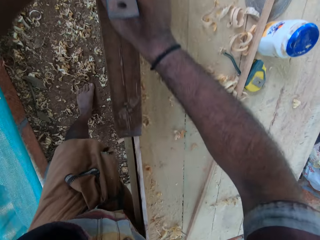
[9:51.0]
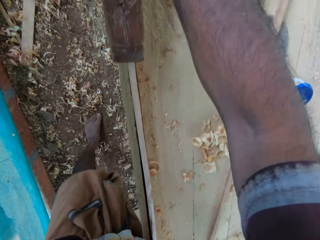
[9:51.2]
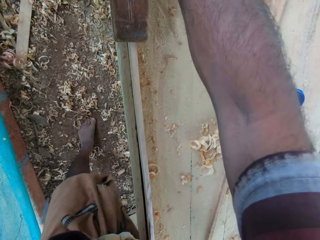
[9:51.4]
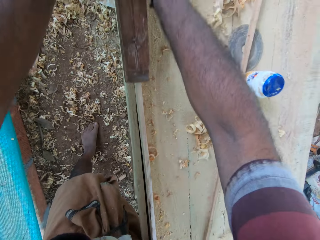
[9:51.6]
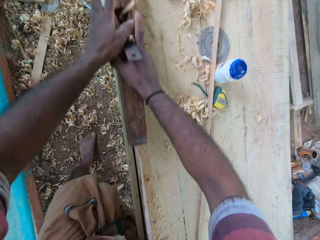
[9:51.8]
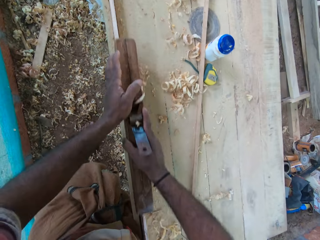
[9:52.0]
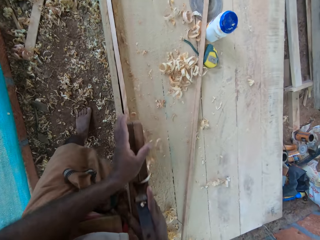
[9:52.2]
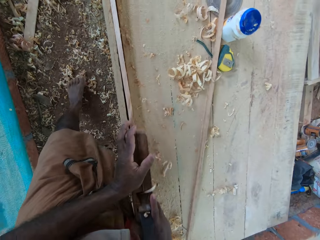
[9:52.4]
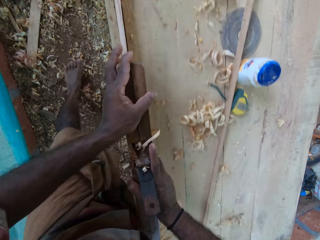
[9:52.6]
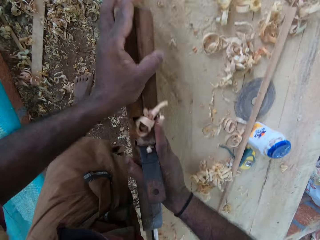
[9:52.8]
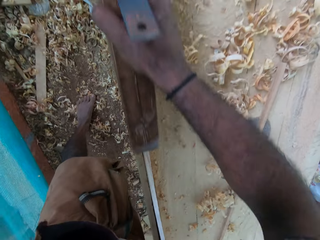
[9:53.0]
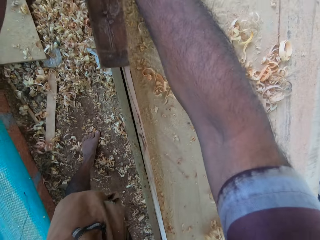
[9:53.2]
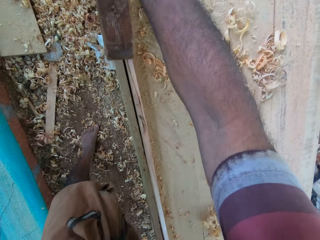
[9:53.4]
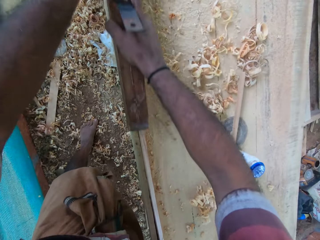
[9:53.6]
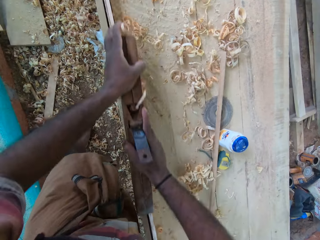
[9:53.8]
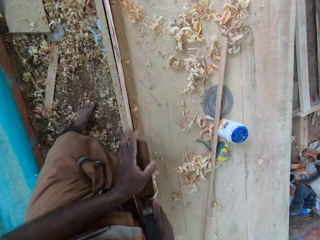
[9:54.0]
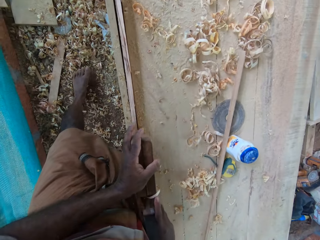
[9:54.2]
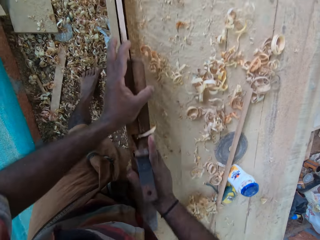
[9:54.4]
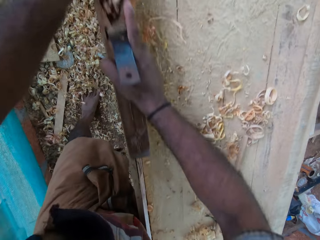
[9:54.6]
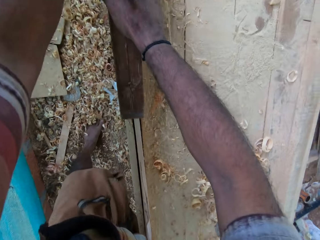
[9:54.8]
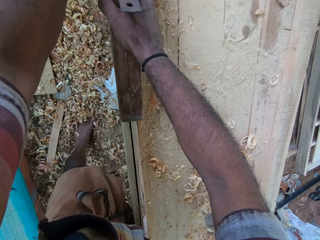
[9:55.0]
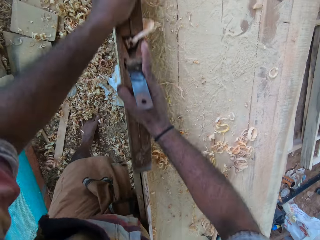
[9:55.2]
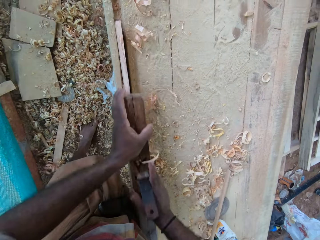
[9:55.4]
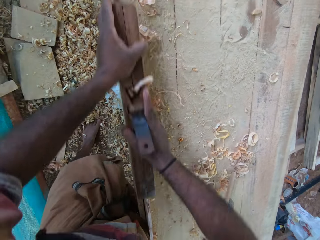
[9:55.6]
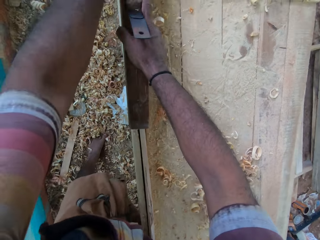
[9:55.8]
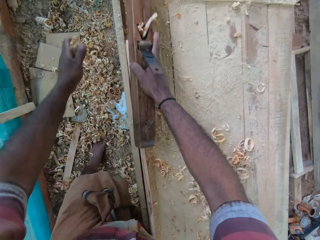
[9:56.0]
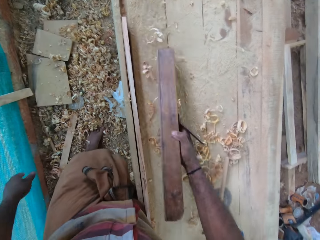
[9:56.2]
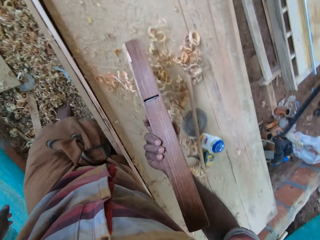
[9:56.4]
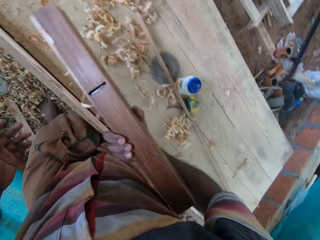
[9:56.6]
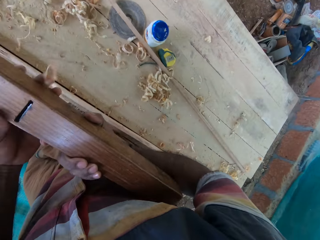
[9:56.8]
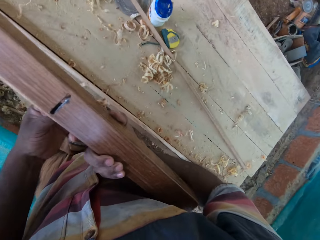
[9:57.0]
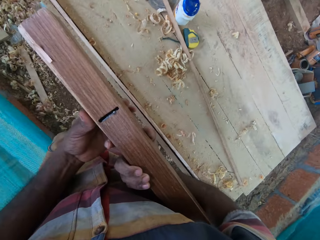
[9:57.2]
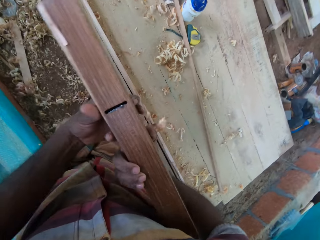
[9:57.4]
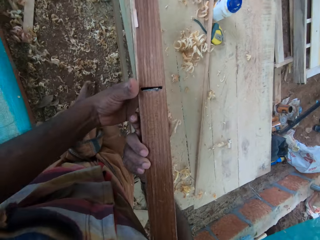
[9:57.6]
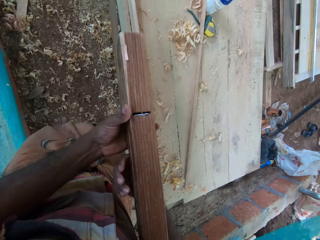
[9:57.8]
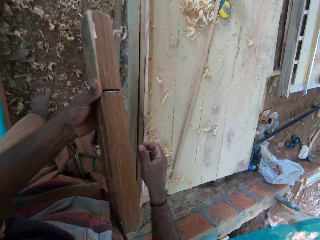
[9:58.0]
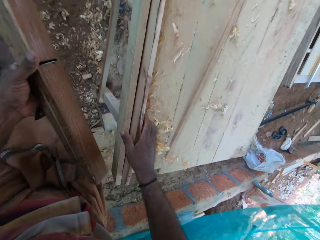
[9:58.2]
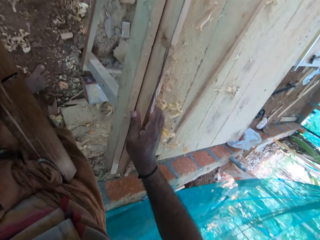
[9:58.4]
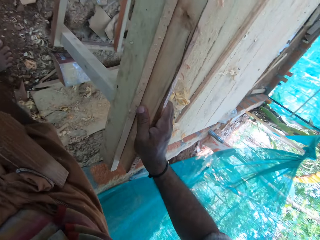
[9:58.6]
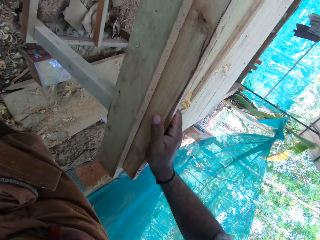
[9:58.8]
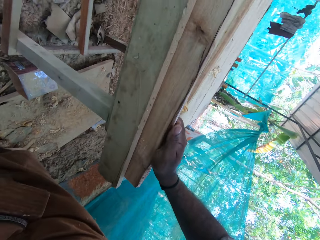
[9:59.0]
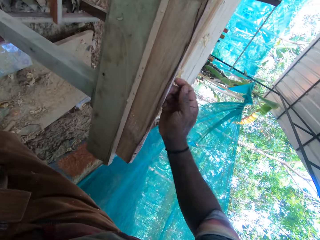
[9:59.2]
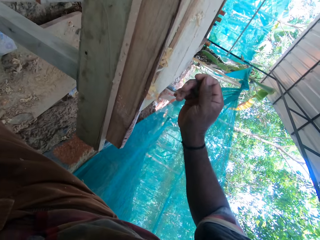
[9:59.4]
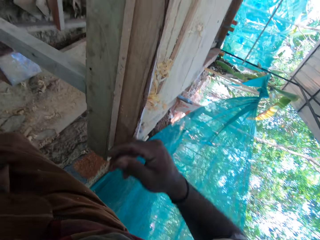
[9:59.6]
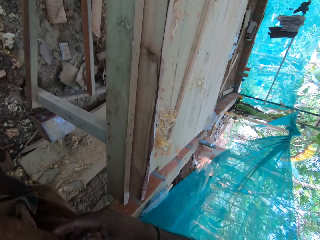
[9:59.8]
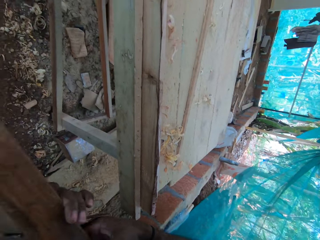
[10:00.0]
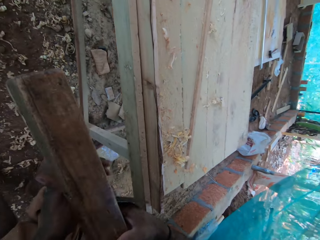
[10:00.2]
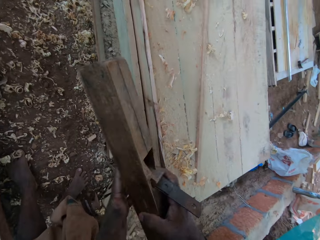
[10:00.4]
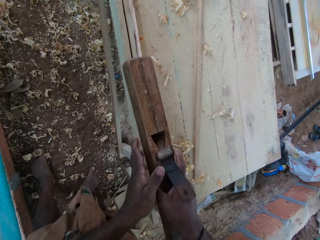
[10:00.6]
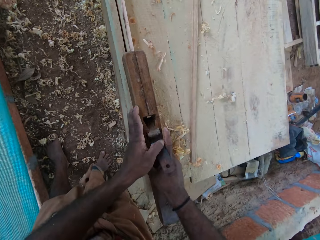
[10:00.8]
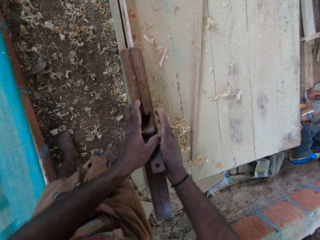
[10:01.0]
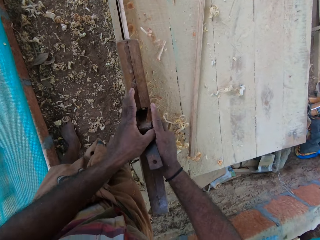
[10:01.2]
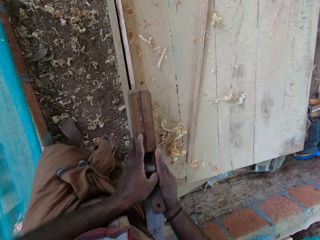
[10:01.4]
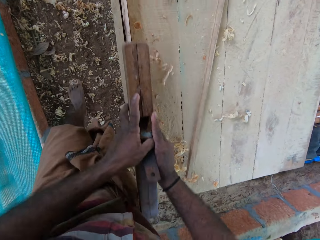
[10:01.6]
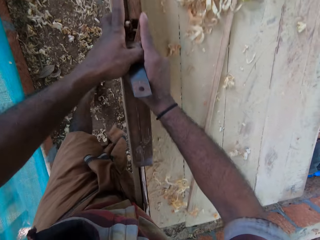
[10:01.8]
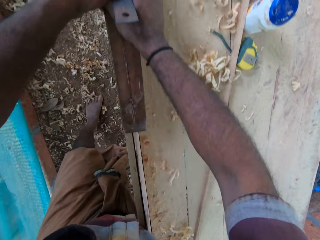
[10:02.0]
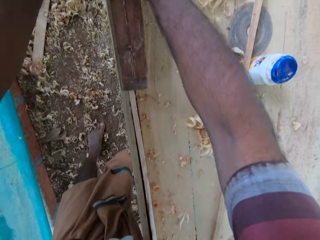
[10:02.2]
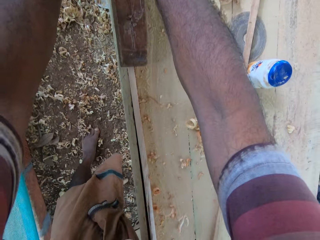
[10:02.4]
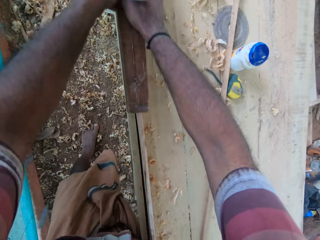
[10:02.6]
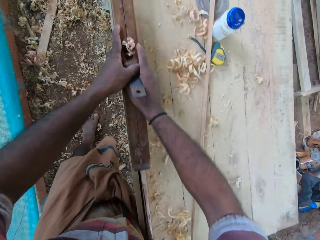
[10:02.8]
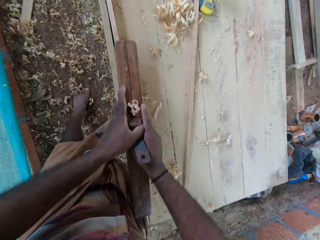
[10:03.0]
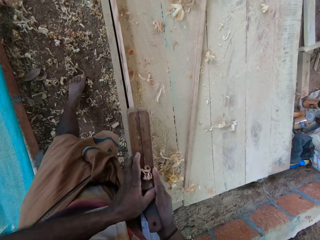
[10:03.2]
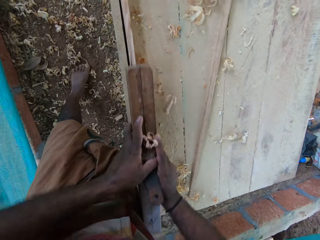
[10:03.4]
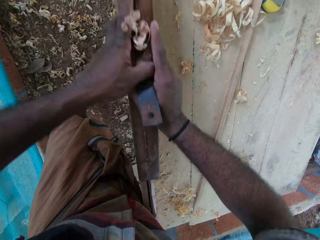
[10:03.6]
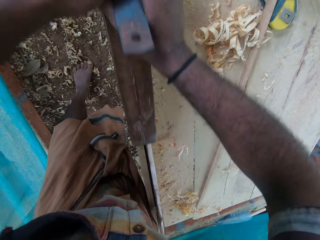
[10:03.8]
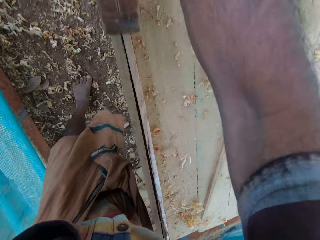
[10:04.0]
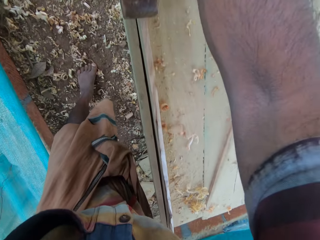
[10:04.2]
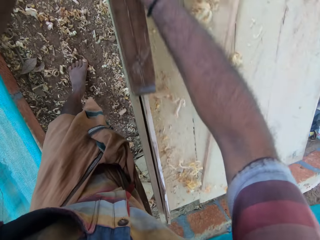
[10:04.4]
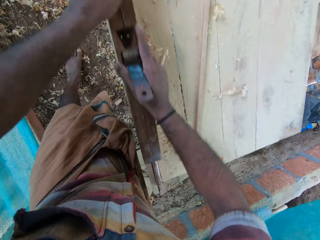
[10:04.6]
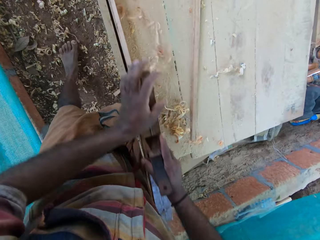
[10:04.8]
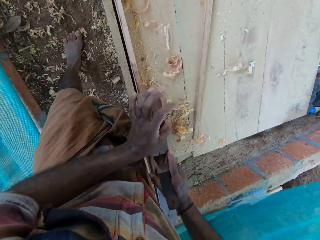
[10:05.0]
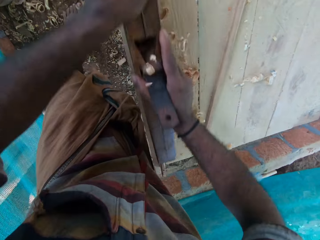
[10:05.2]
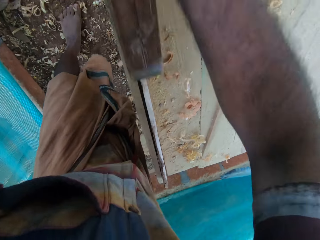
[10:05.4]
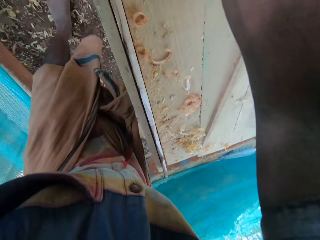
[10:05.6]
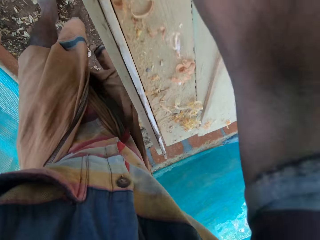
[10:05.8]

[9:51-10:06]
The camera wearer stares at a plane on his way along a stand. He bends down. He stares at the wood on the stand. He smooths the wood with the plane.

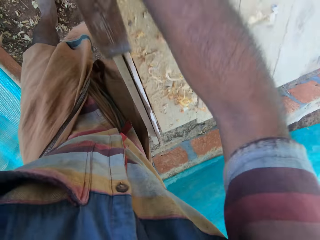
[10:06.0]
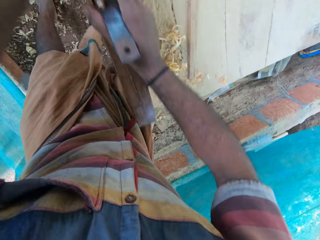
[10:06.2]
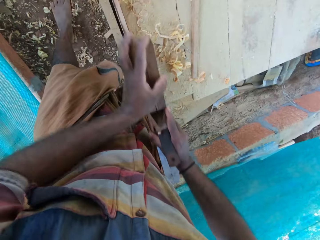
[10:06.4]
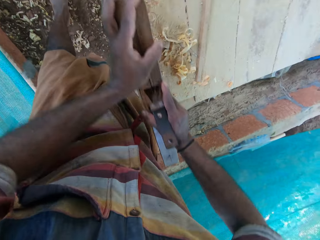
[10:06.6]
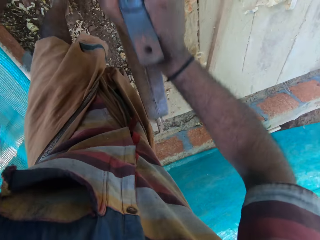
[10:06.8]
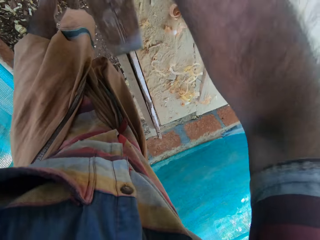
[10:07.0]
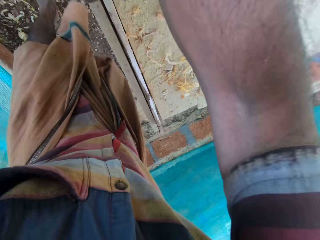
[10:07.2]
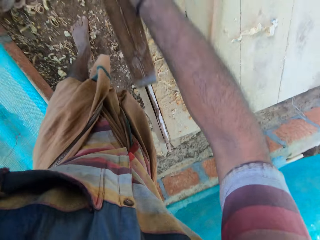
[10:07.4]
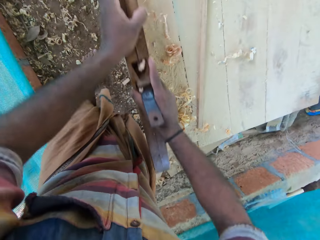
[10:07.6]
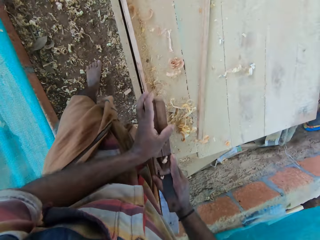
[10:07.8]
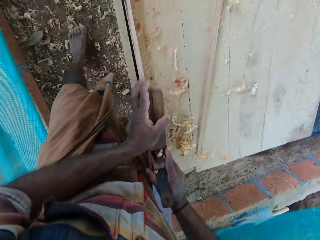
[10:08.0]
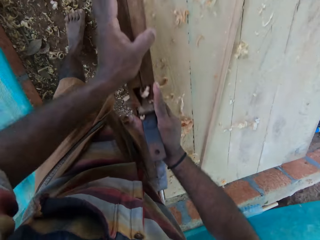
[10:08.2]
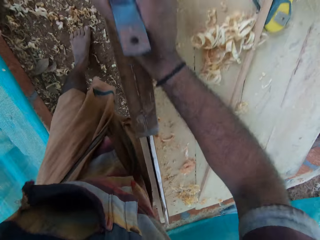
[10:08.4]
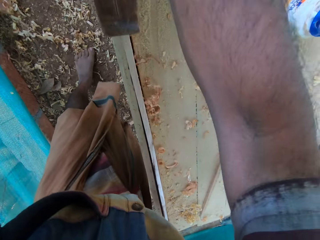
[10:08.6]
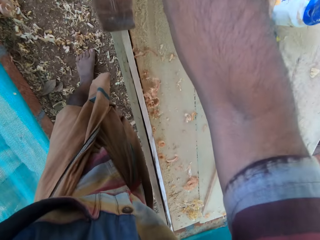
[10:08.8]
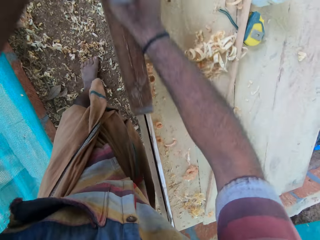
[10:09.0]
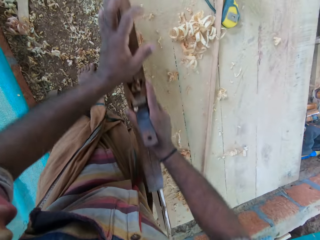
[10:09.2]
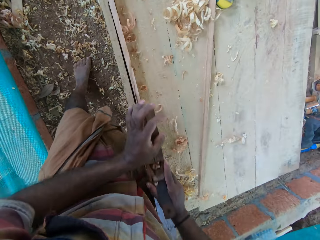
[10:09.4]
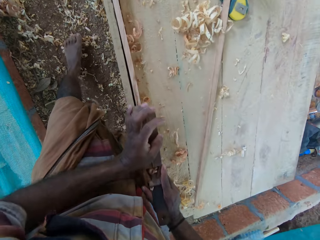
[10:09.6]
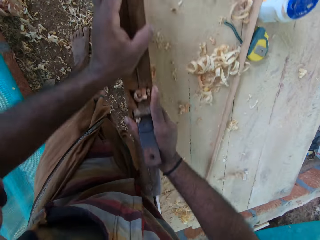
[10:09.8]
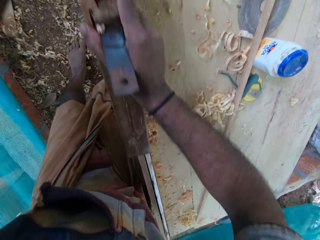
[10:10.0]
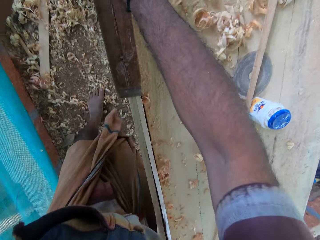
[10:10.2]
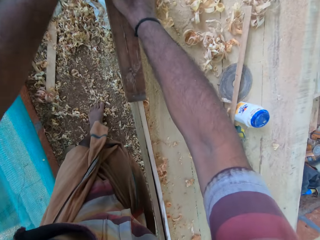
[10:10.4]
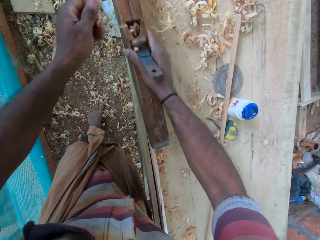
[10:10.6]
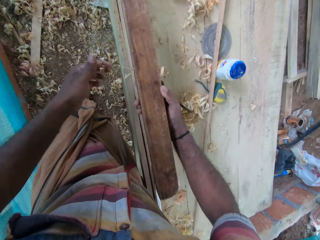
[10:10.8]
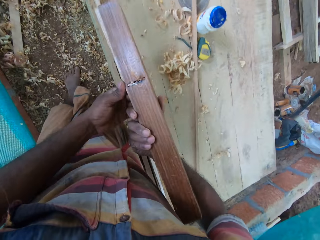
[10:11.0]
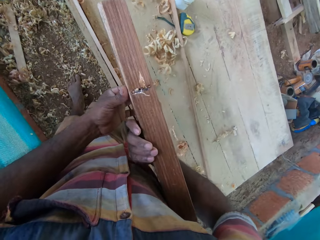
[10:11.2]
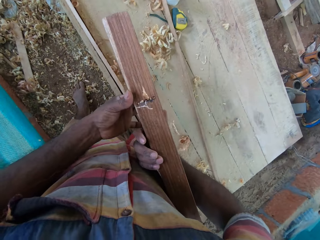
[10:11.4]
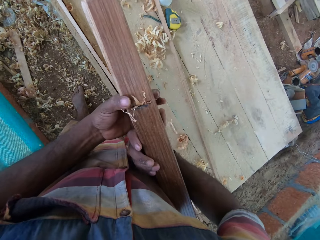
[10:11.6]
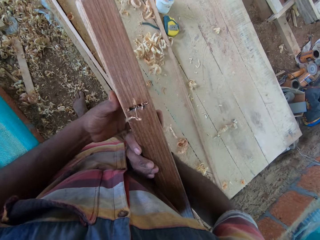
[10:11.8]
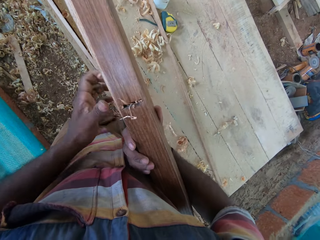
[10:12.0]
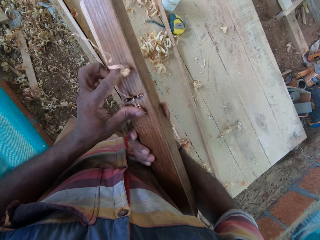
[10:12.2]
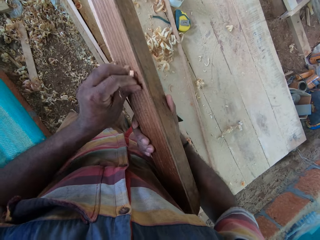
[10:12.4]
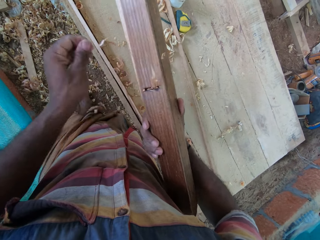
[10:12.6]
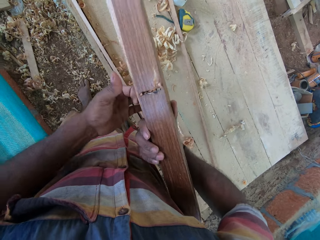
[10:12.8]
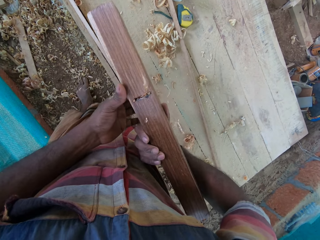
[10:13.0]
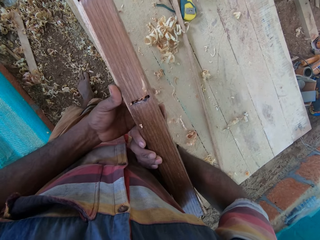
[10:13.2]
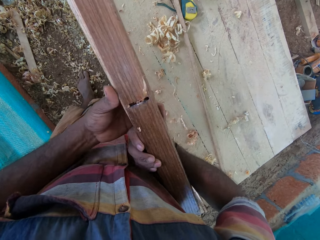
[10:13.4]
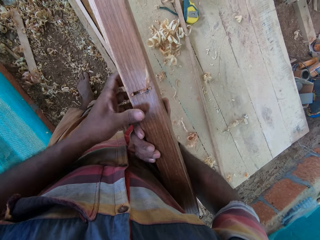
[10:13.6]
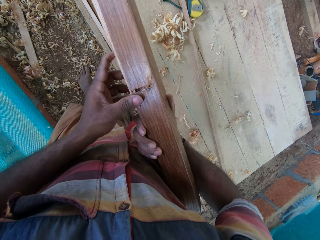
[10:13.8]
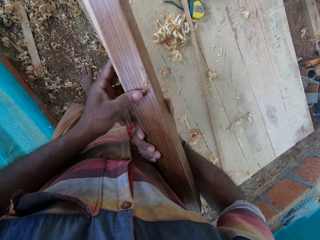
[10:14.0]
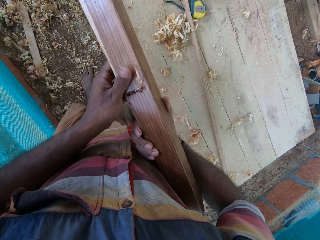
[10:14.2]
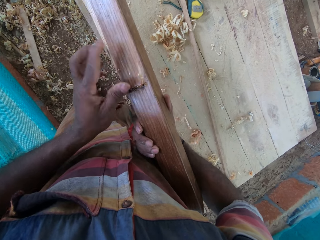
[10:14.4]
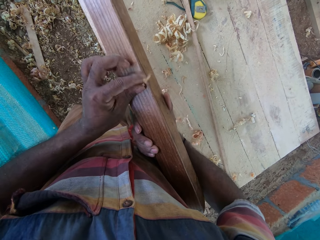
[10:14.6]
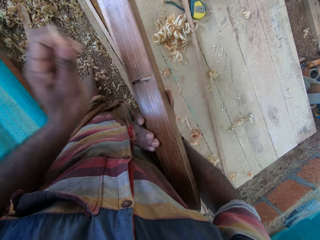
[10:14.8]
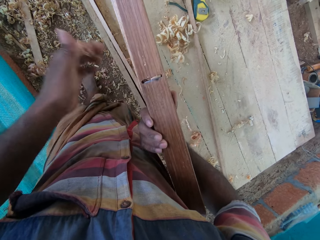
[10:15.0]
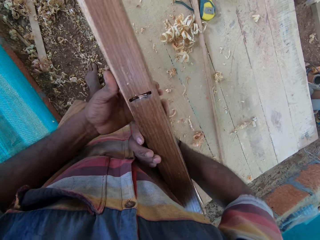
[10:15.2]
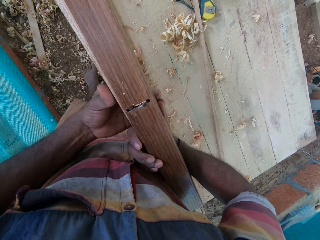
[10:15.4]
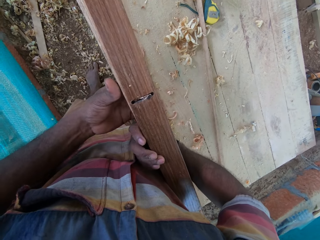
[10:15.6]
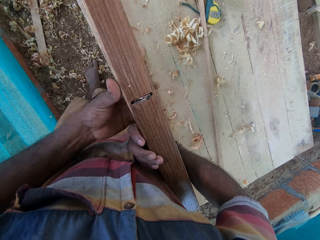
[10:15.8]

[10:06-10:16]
The camera wearer removes a piece of wood from the plane. They drop the woodchips stuck on the plane.
